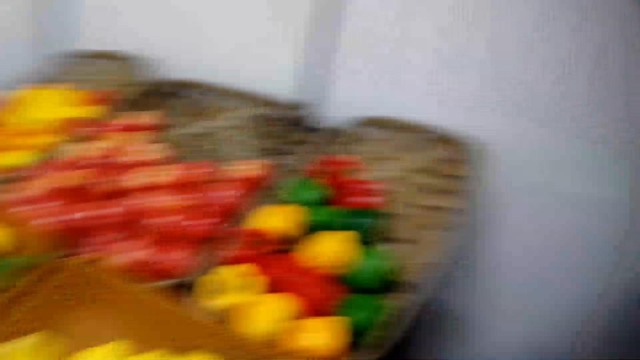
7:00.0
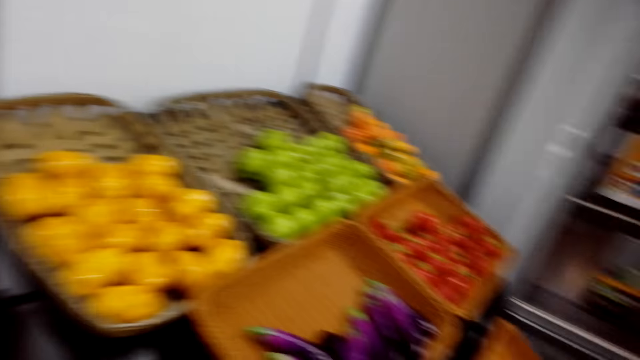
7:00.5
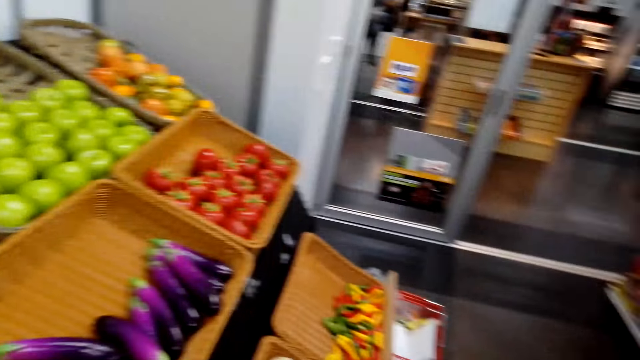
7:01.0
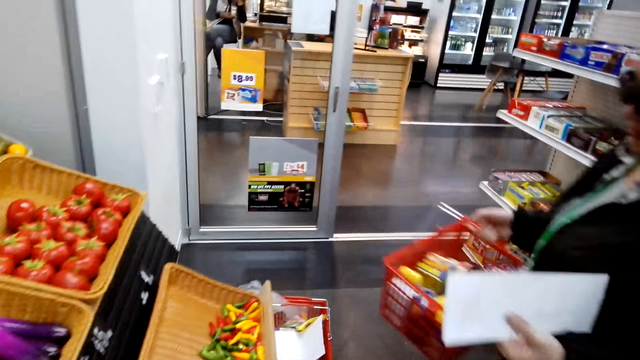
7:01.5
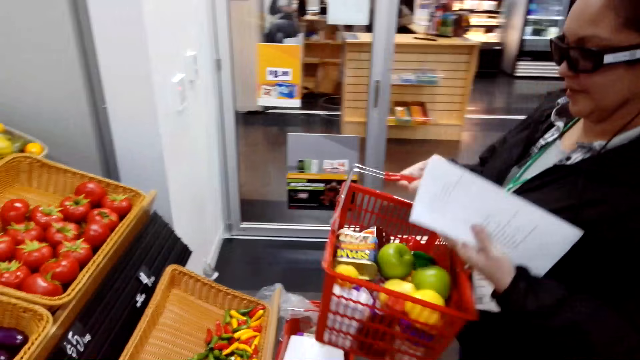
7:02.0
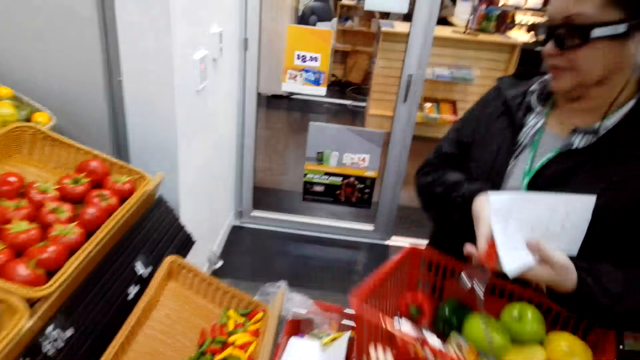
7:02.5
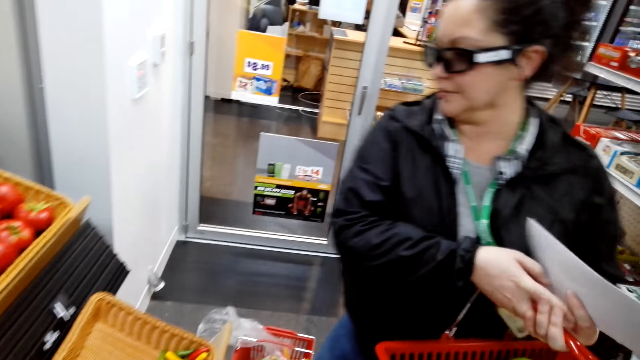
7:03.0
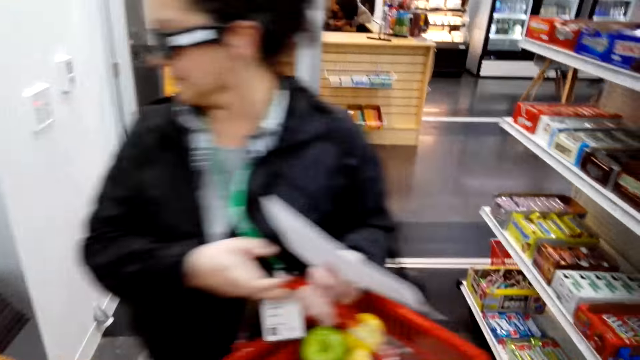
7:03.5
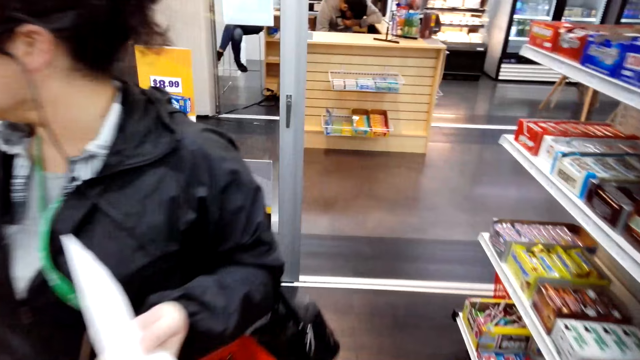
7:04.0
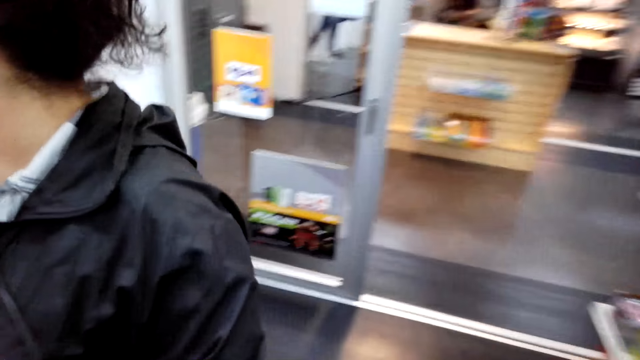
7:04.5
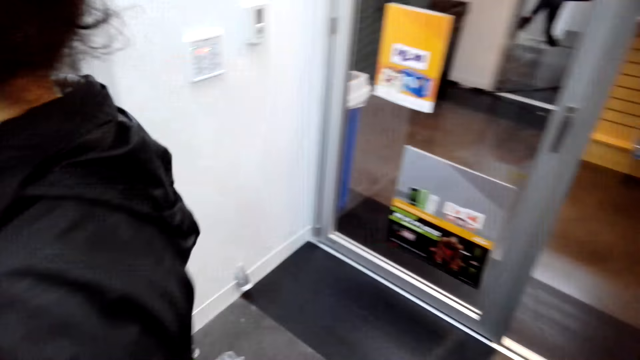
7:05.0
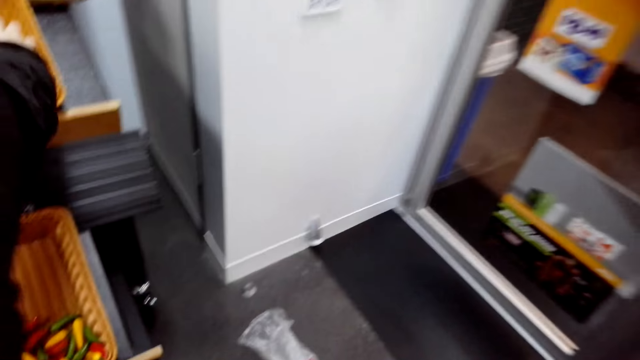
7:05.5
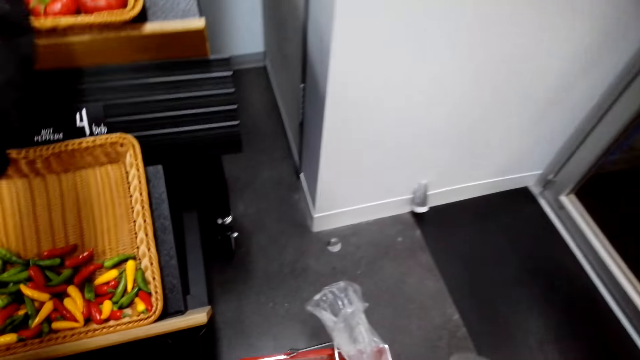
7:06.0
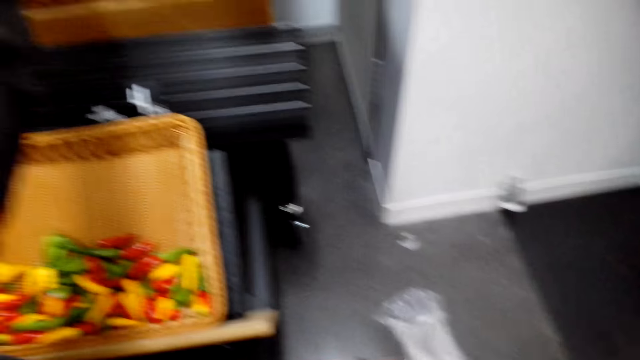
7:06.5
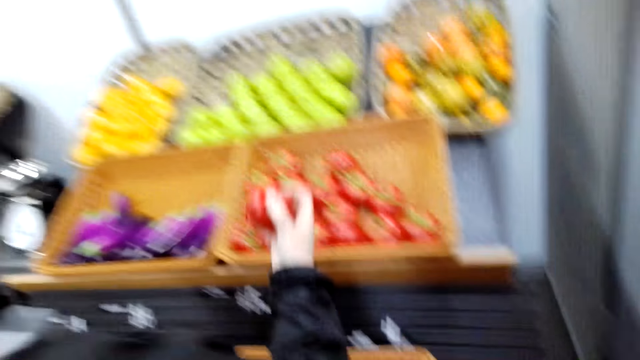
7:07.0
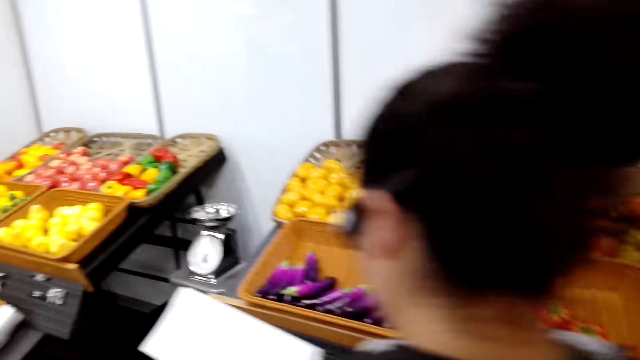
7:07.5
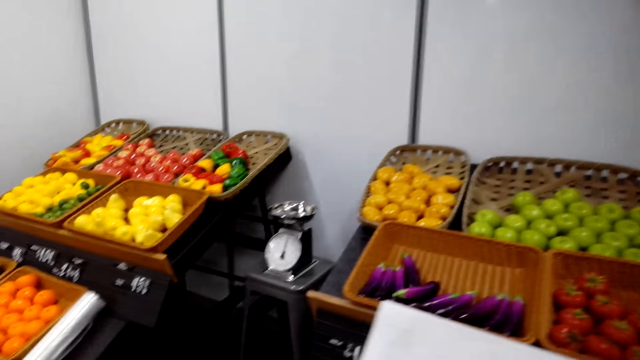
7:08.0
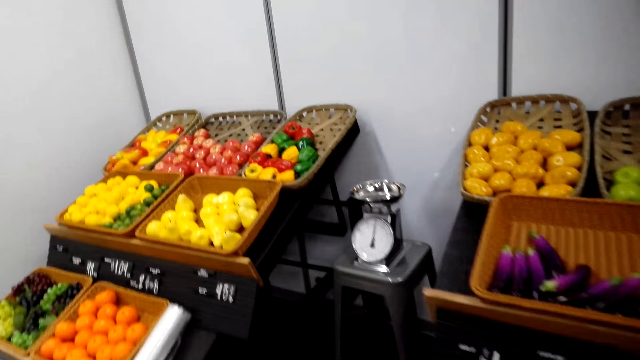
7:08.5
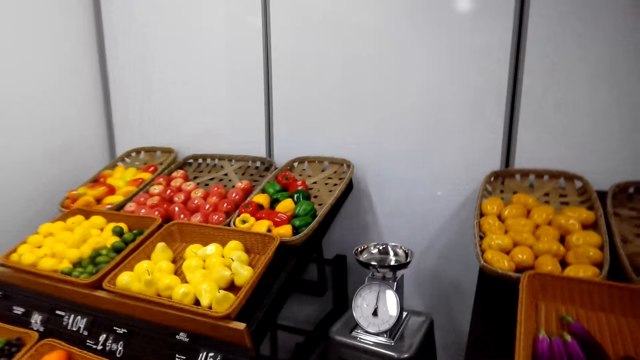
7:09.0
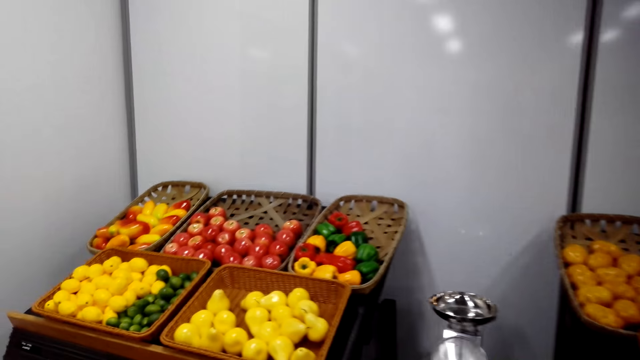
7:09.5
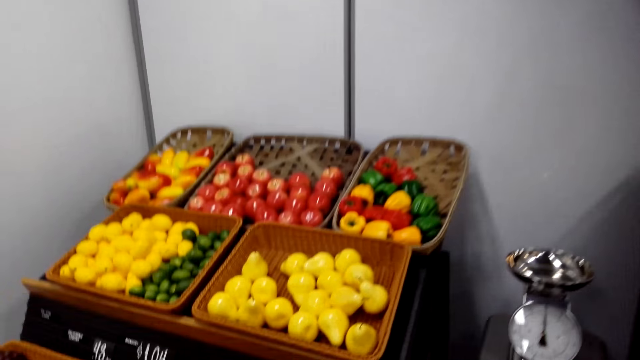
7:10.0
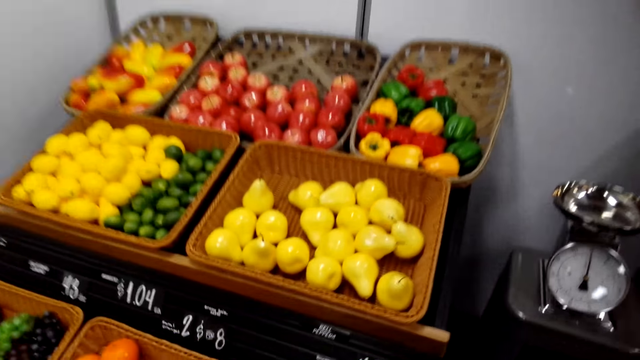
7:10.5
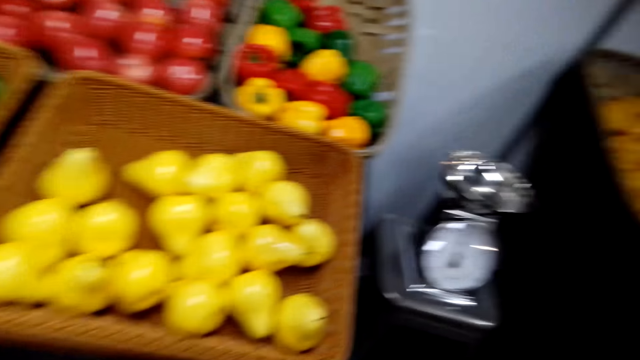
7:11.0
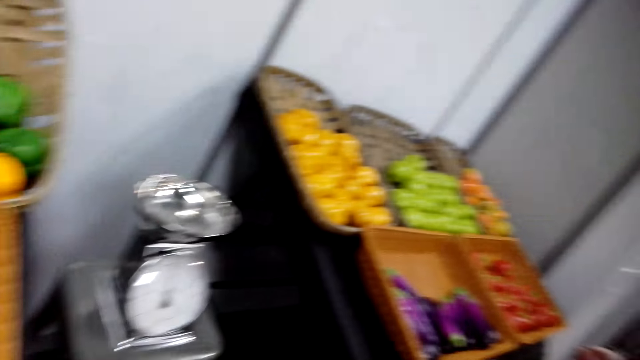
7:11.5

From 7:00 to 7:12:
The camera wearer looks around. They walk around. They put the vegetables in the shopping basket. A woman picks an apple. The camera wearer walks around.

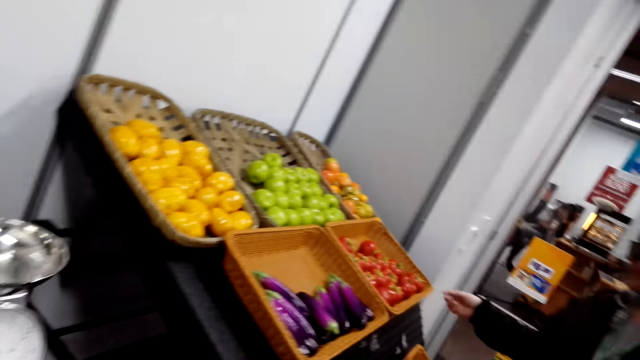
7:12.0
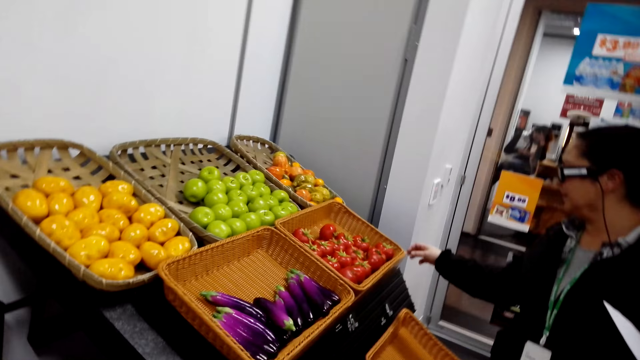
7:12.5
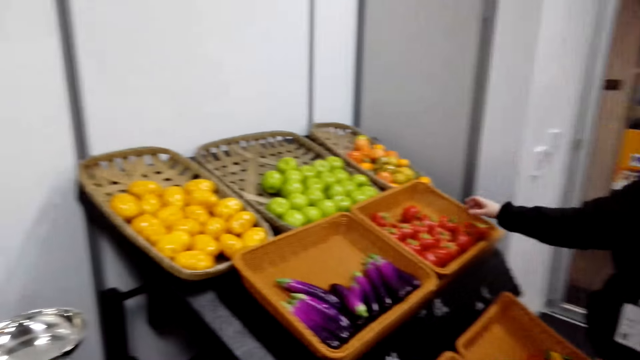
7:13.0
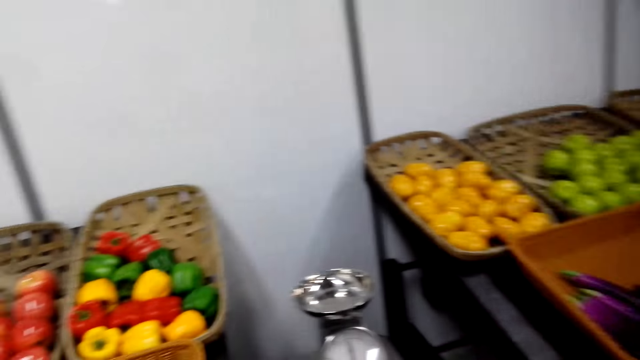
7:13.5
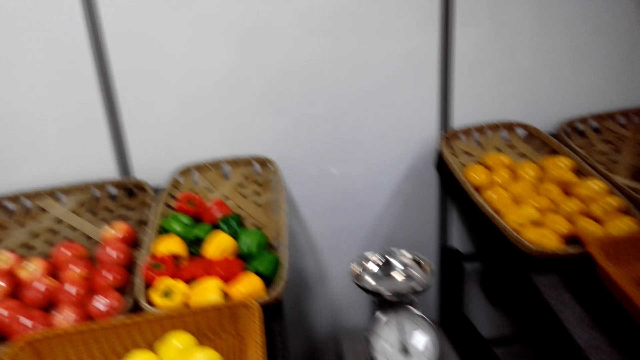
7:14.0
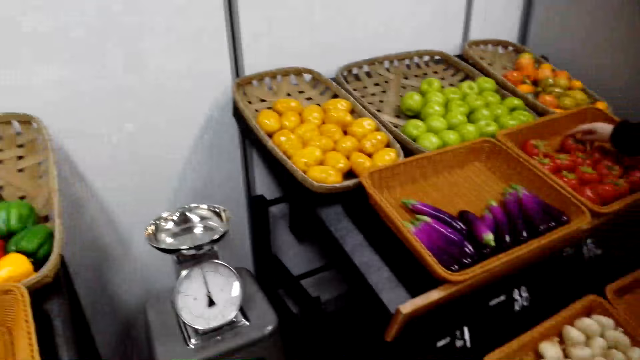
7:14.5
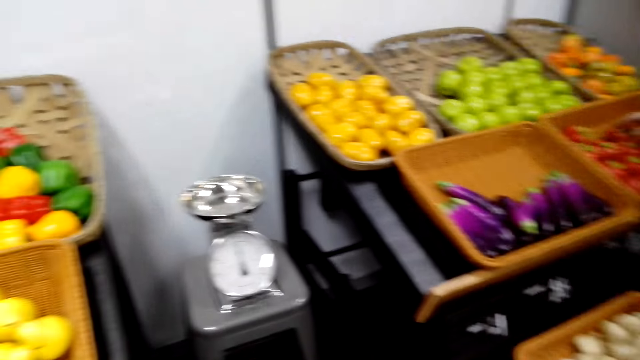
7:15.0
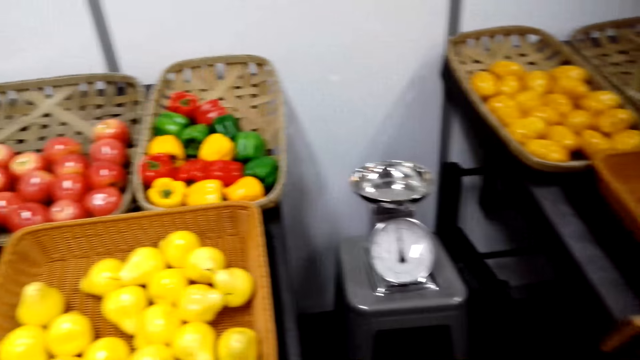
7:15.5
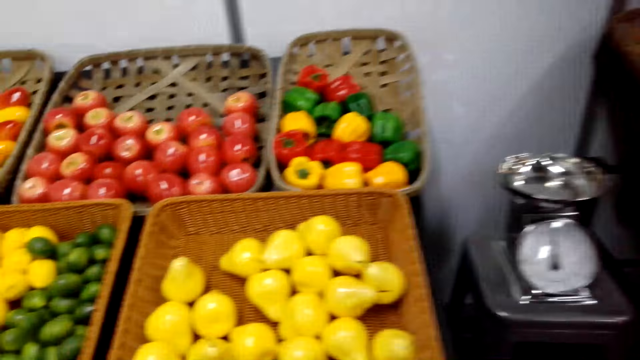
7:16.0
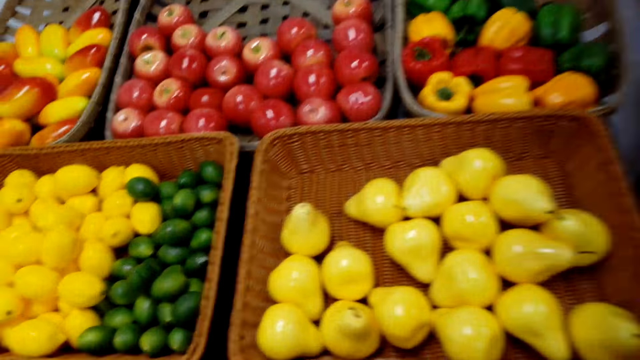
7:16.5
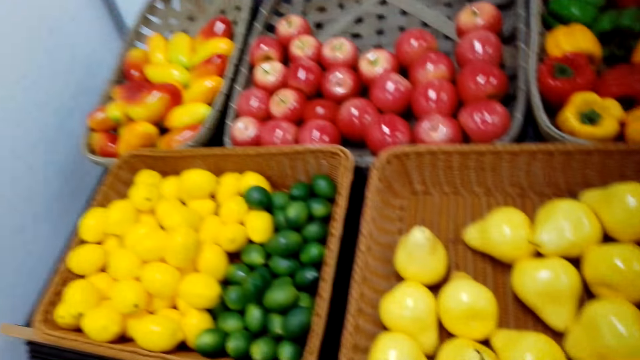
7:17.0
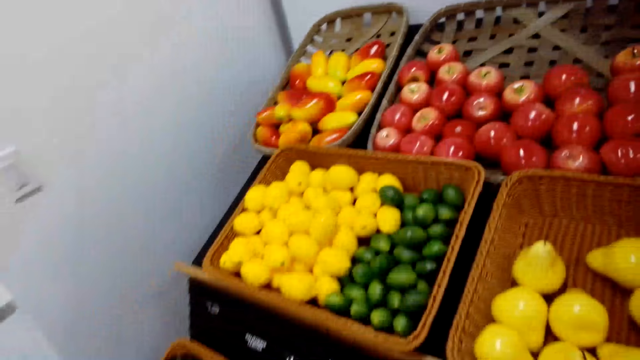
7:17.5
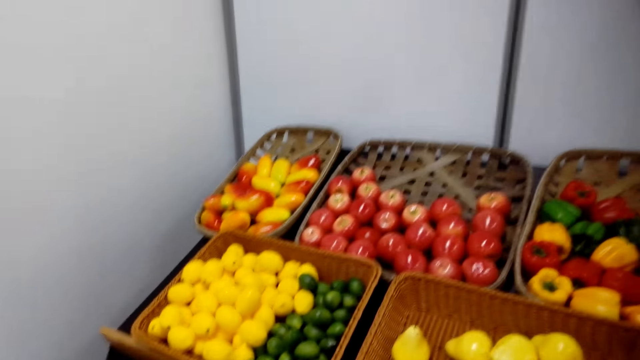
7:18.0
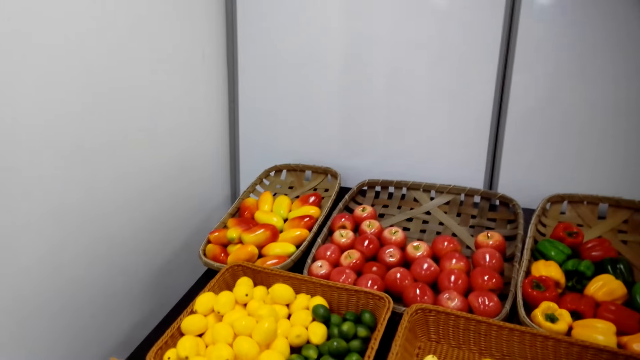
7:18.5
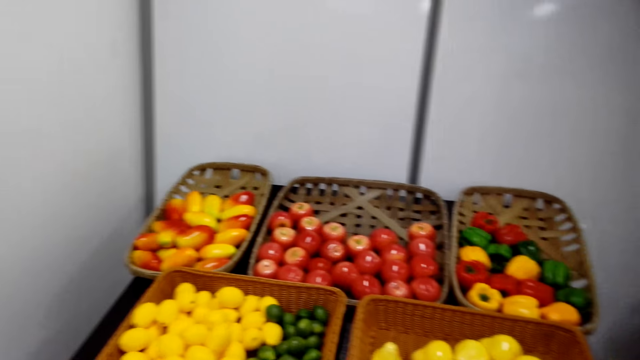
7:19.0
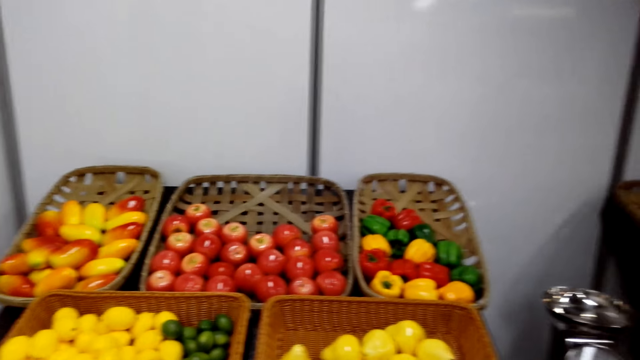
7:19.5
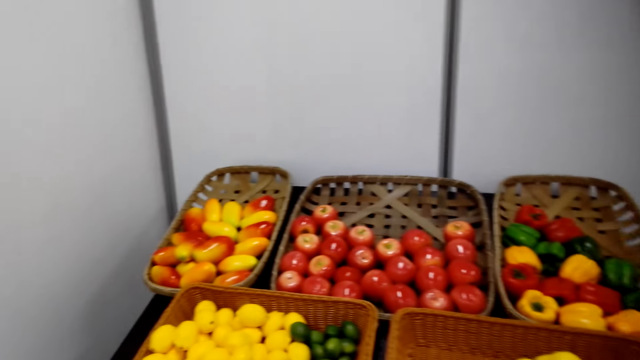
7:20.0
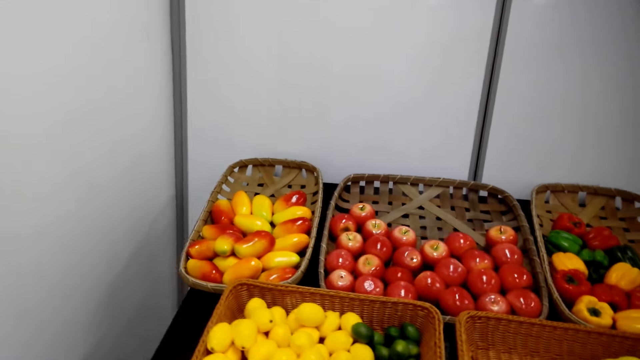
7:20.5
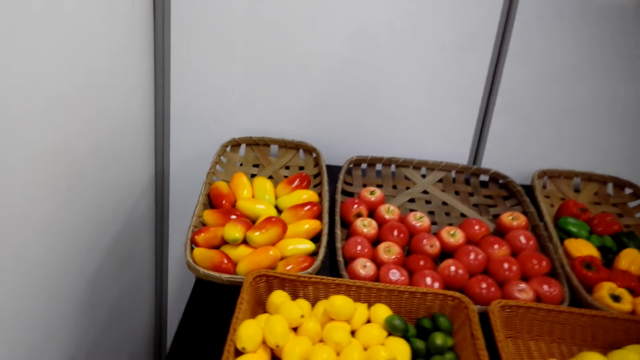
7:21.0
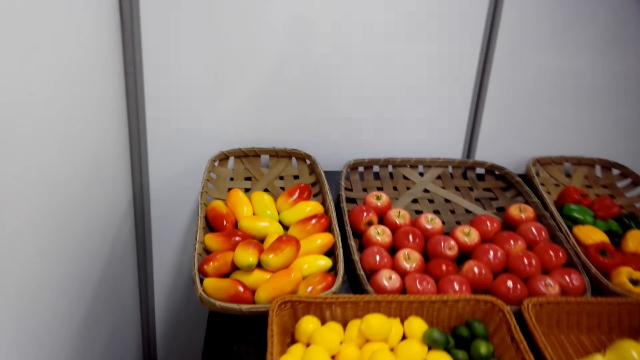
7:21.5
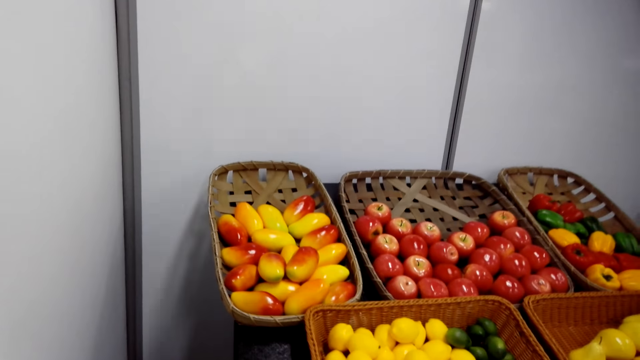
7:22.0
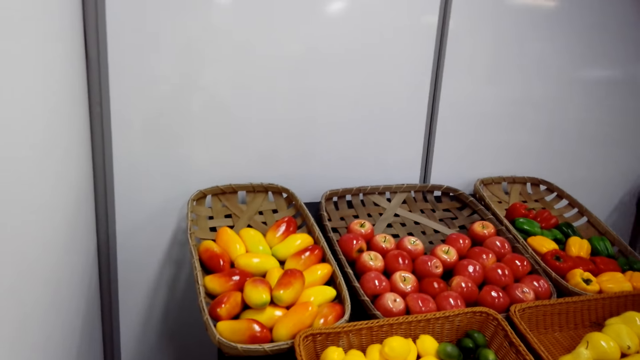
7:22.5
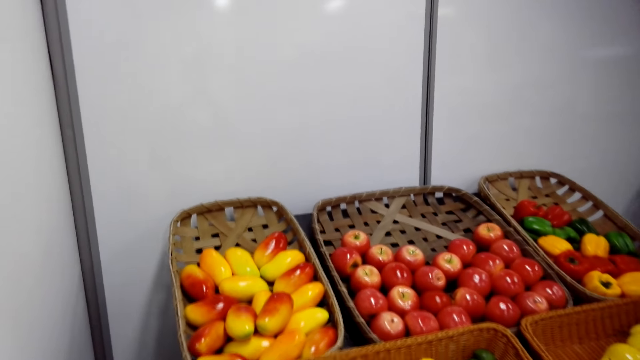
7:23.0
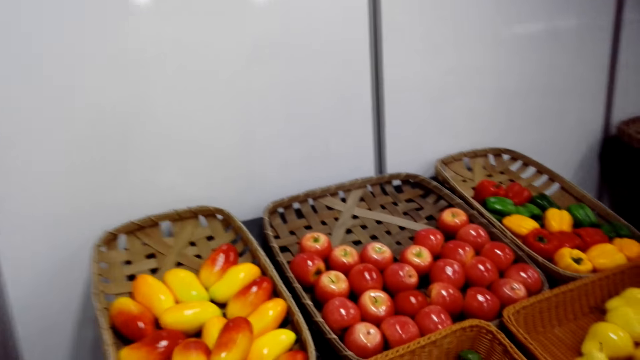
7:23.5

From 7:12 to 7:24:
The camera wearer looks around. A person picks the tomatoes in the reef basket. The camera wearer walks around.
